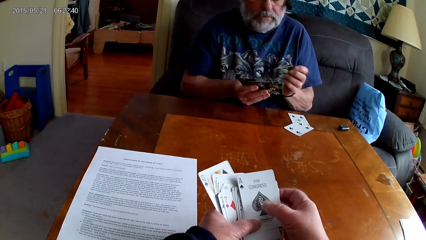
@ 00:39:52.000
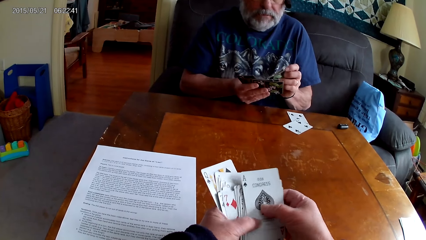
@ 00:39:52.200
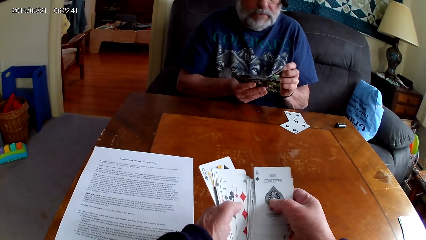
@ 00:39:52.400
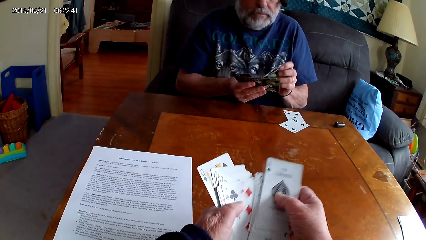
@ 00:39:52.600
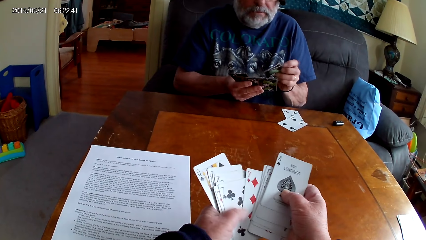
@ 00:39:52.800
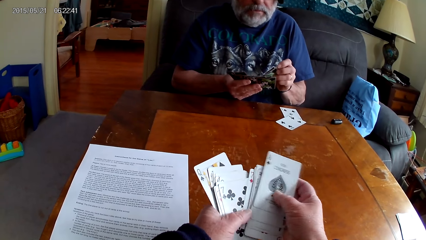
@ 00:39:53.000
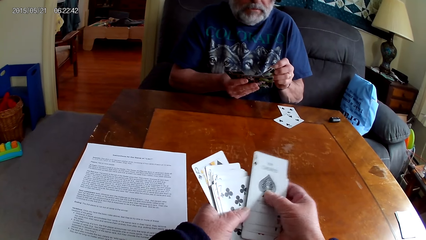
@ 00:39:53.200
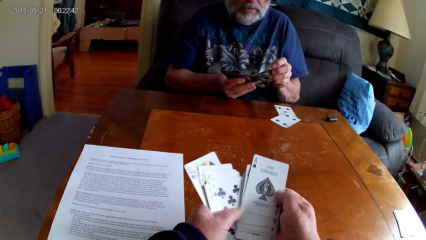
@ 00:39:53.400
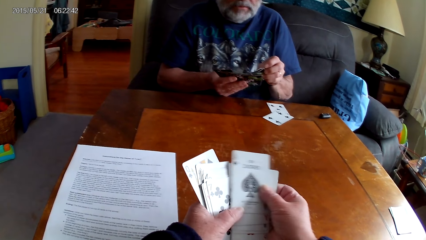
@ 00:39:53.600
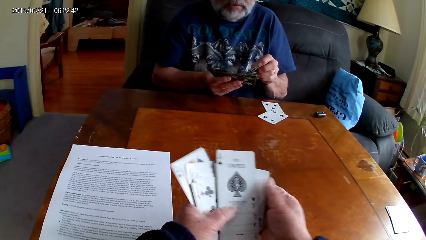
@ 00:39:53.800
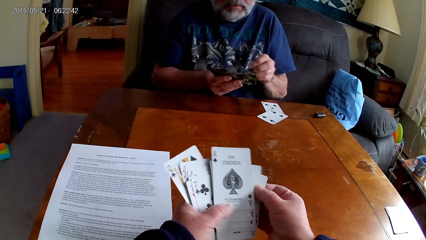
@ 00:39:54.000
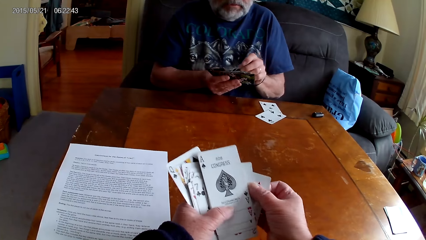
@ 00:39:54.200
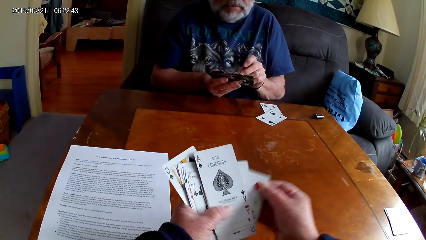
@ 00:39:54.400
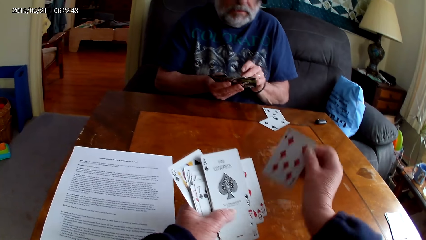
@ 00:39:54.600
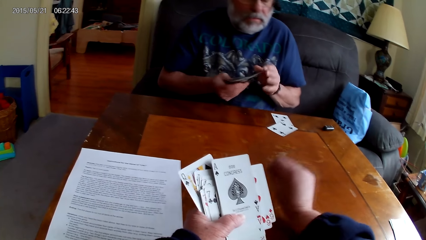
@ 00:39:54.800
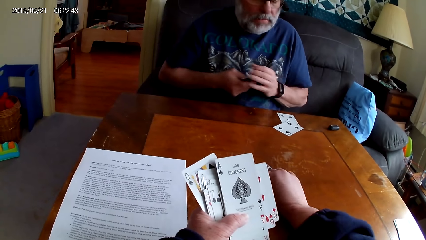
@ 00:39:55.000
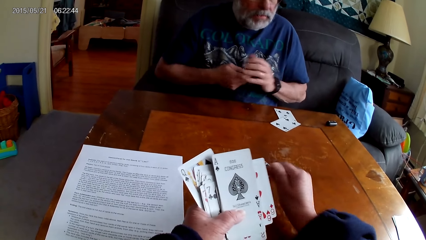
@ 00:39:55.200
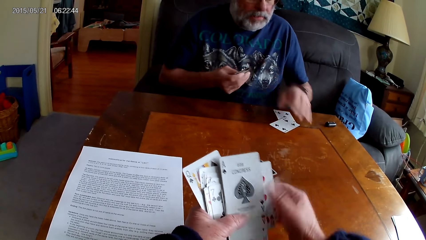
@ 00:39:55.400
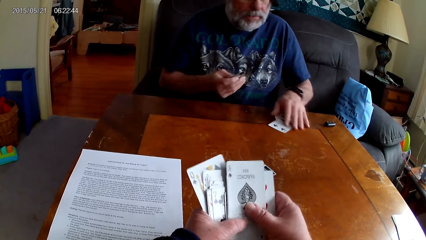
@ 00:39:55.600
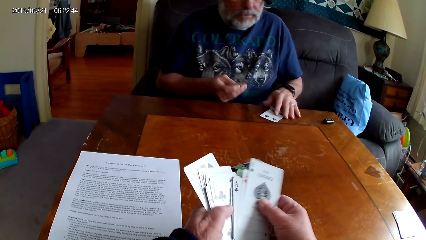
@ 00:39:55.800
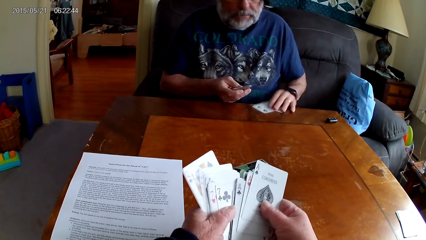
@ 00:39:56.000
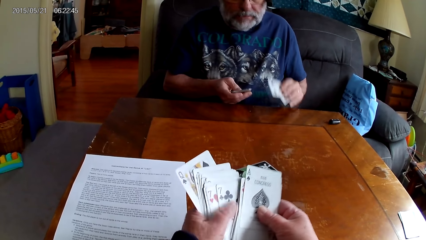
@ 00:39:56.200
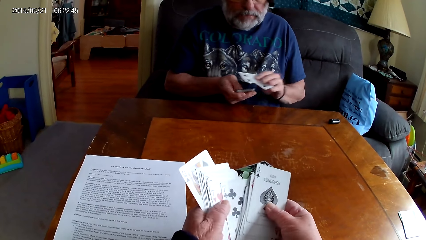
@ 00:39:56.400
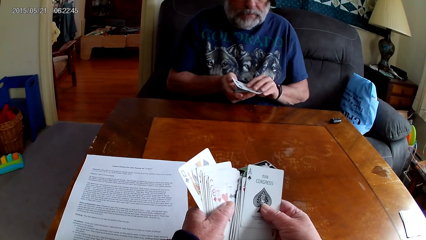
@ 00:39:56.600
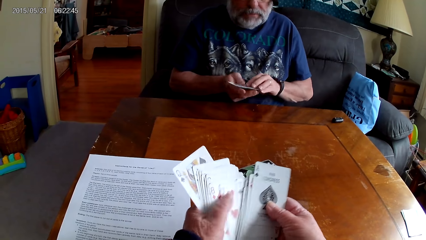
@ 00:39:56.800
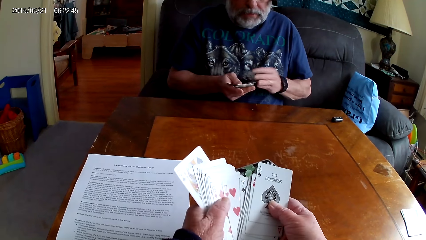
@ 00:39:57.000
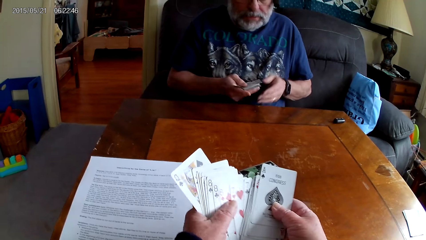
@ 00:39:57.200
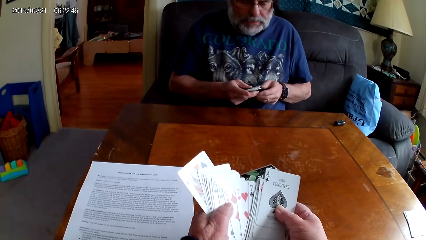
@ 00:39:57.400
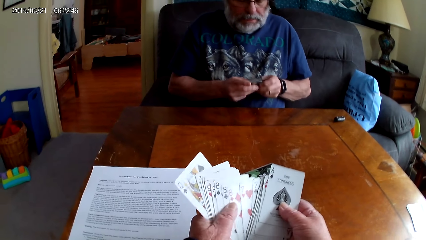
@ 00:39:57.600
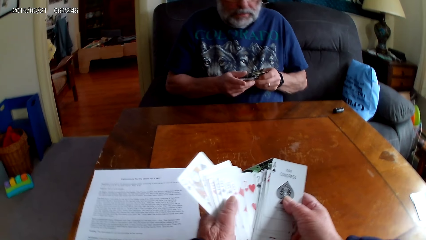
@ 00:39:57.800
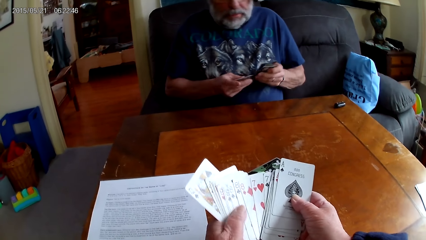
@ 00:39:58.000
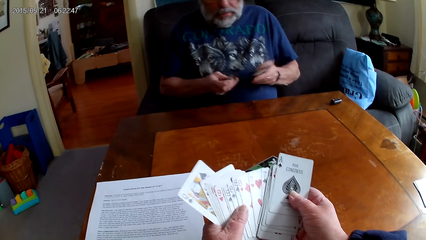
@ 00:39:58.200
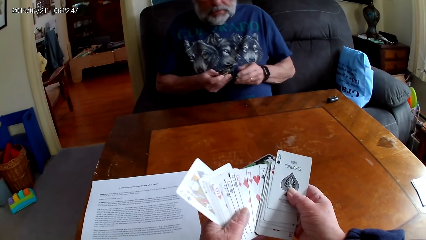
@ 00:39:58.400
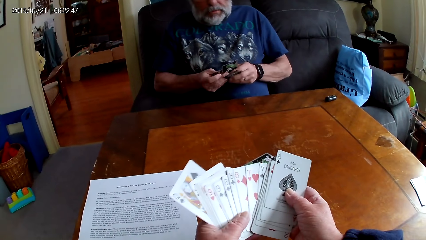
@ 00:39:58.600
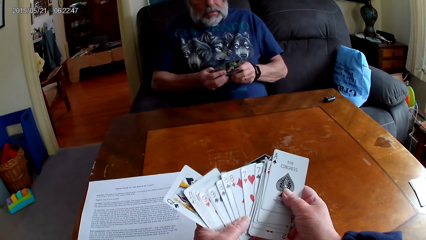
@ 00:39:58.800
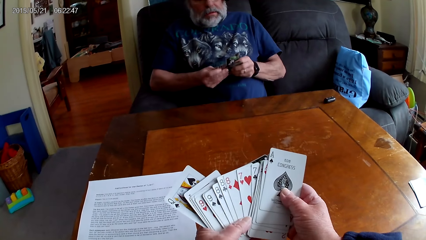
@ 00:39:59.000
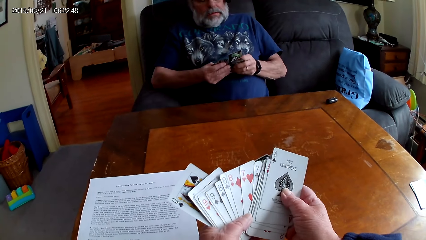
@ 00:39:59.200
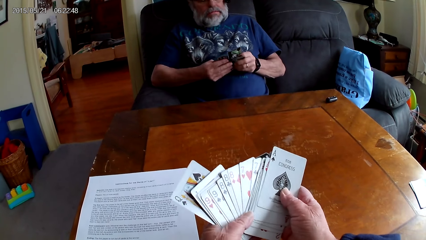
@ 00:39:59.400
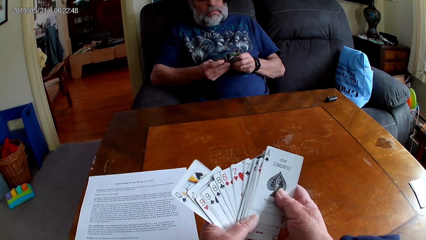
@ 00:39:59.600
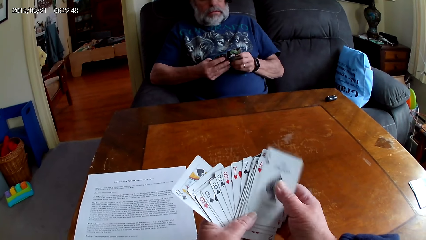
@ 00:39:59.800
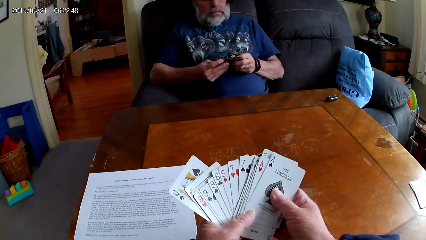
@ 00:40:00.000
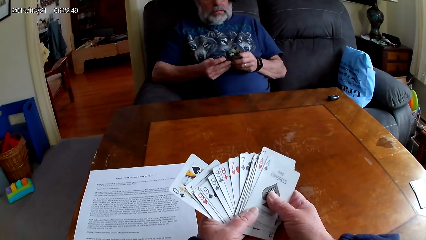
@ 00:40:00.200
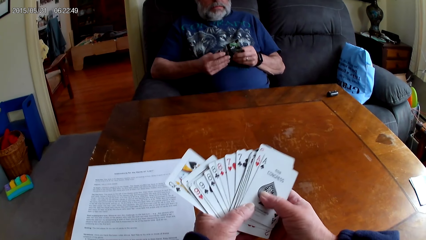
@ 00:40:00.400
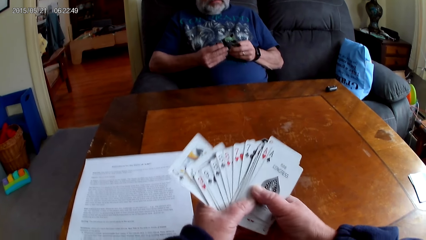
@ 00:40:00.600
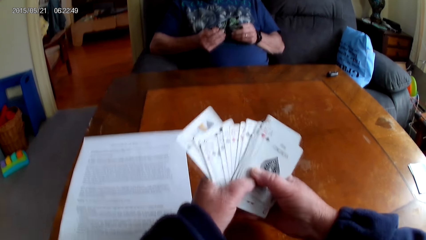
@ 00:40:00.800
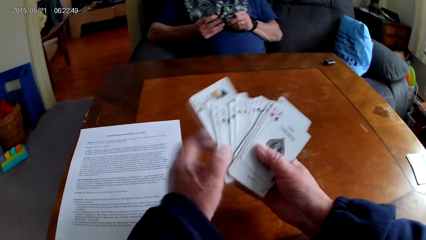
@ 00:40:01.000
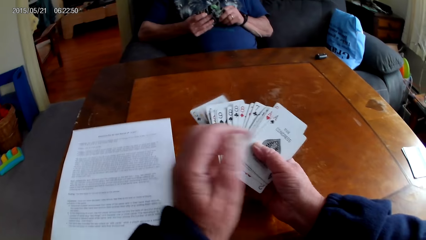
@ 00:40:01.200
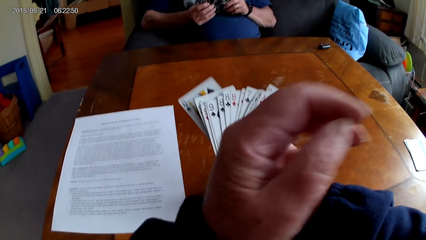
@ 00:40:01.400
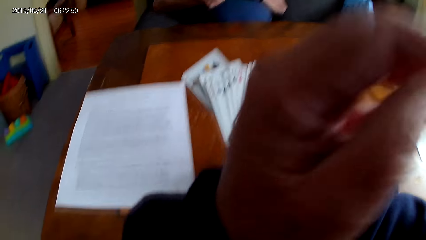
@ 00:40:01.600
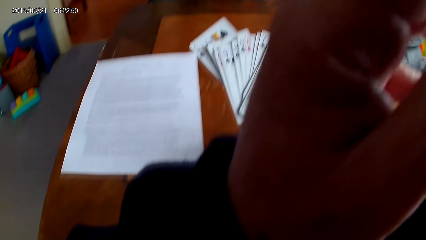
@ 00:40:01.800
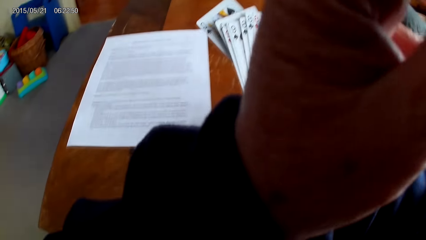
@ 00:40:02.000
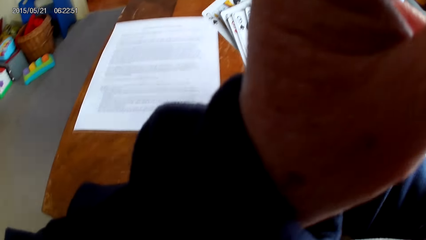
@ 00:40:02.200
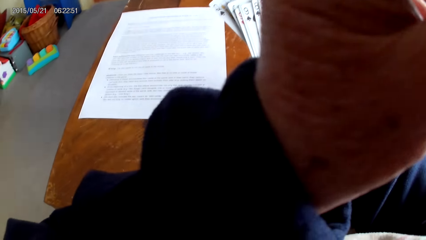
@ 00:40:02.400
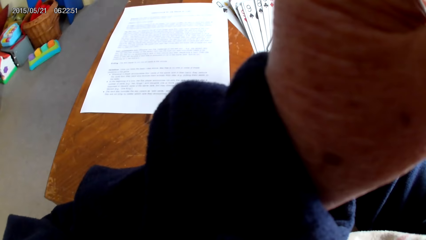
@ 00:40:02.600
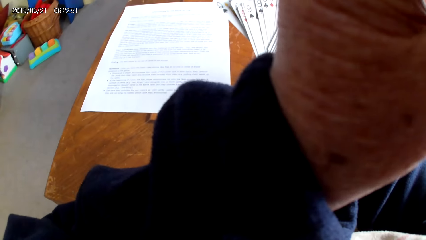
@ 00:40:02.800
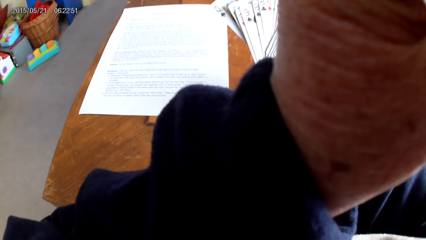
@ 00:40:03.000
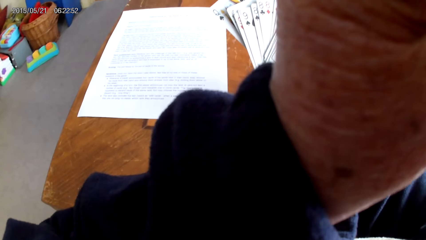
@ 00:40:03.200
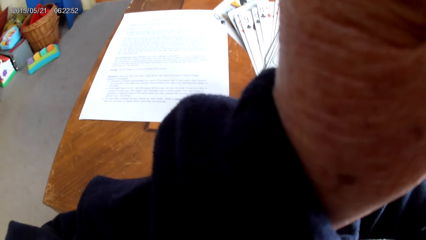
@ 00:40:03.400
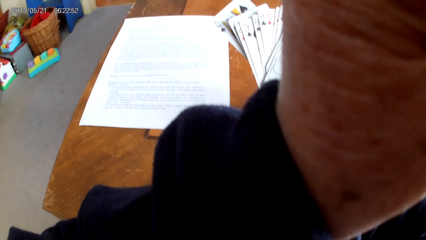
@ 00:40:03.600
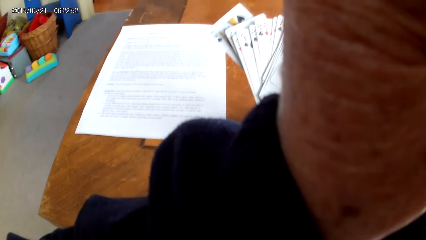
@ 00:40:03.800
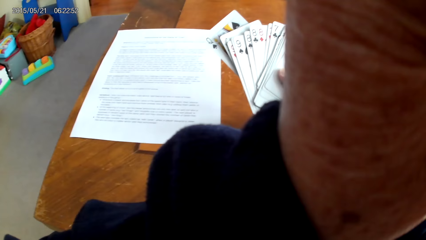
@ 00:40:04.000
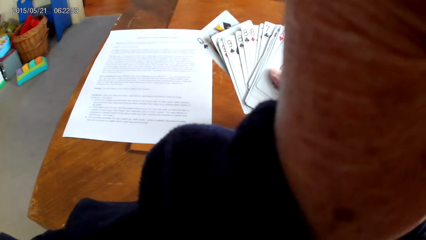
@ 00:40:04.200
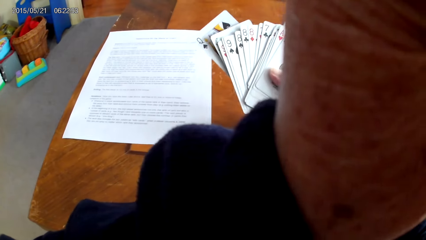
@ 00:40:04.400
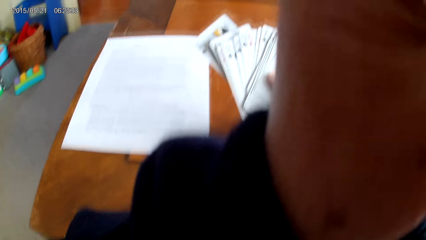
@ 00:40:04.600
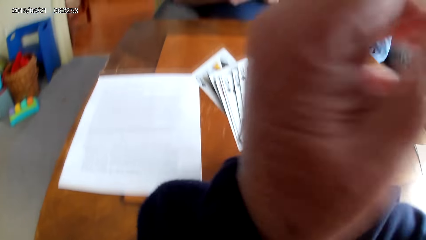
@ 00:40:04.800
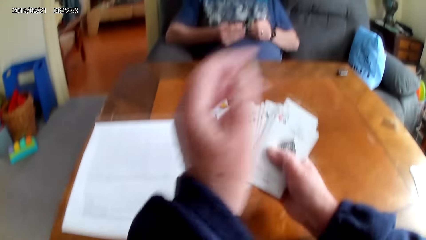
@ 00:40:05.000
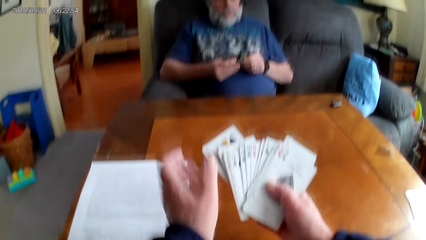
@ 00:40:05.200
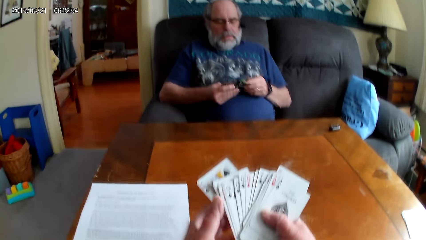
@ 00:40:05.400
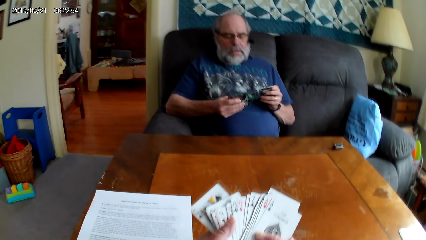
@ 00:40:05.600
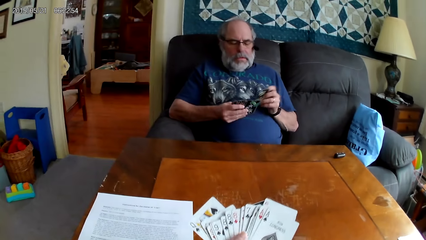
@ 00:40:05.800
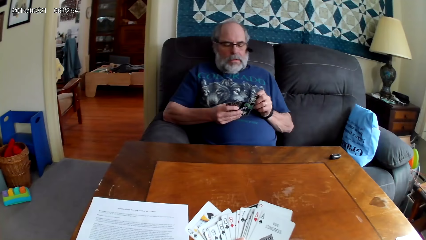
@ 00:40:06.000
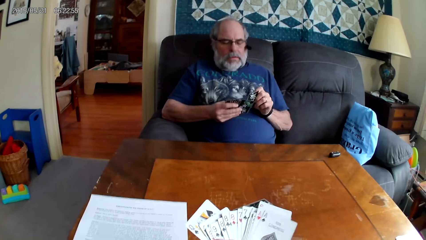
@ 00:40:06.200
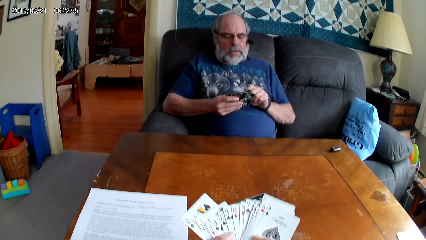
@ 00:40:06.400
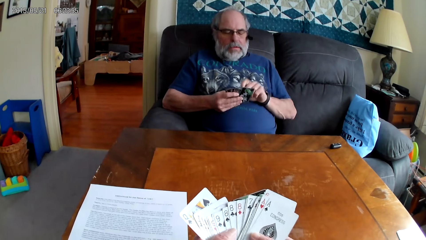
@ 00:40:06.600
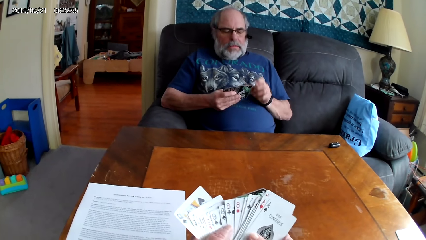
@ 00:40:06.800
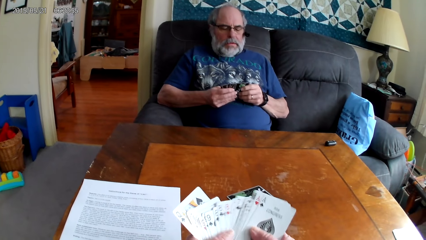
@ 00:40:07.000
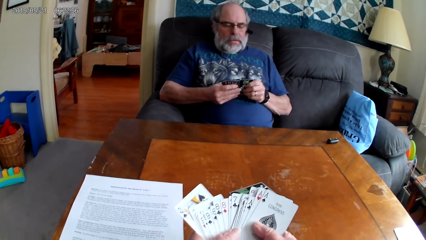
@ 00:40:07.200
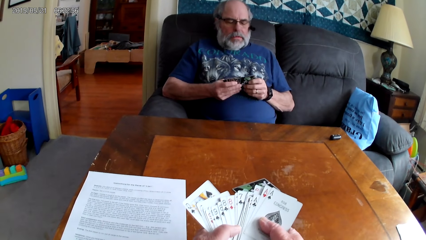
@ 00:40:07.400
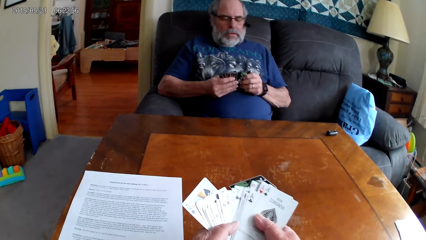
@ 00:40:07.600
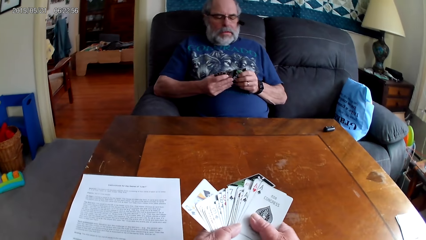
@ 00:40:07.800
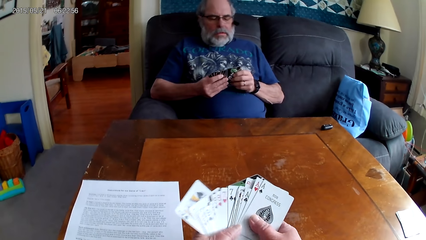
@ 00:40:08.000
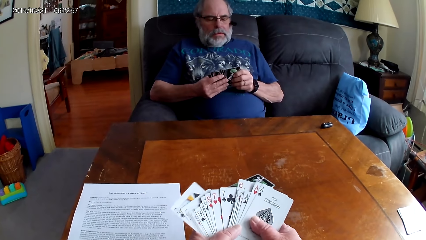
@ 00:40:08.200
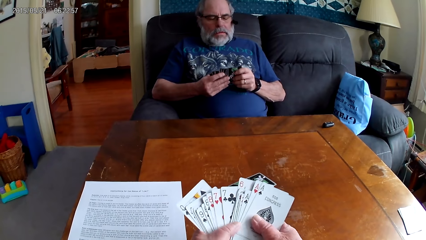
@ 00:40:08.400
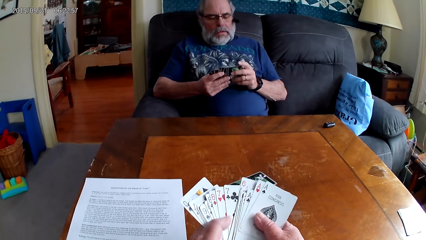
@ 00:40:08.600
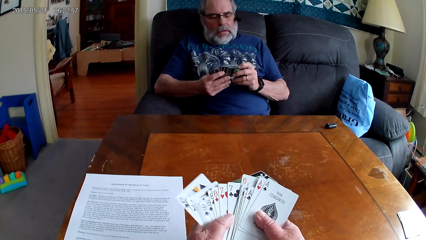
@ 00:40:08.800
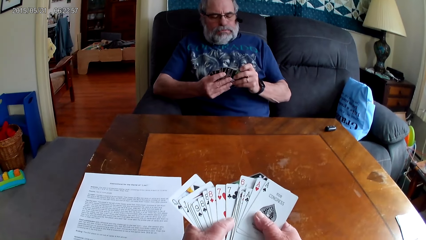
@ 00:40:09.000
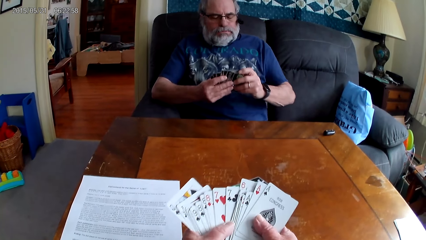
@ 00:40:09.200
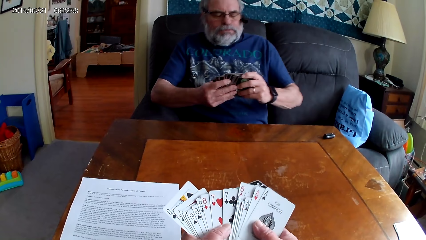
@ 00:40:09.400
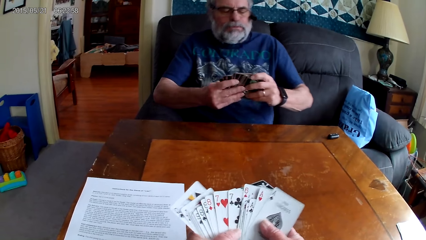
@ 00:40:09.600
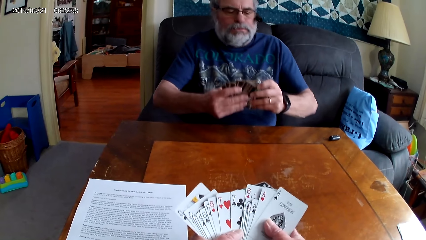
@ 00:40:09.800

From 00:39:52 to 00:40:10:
The camera wearer spreads the cards. A man inserts cards in other cards. The camera wearer plays cards. She puts the playing card on the table. The man picks cards. The camera wearer holds the playing cards with her hands. She spreads the cards. The man spreads the cards and leans backwards. The camera wearer raises her hand. She lowers her hand. The man inserts cards in other cards. The camera wearer spreads the cards. The man spreads the cards.
